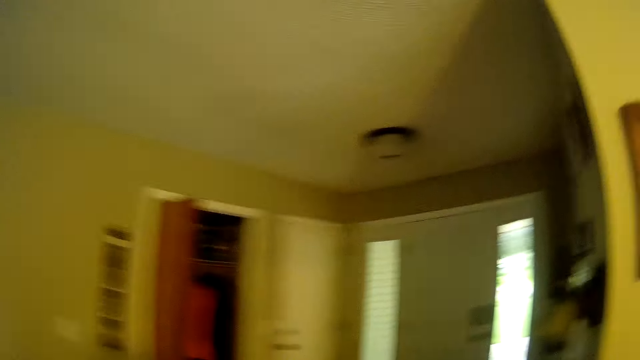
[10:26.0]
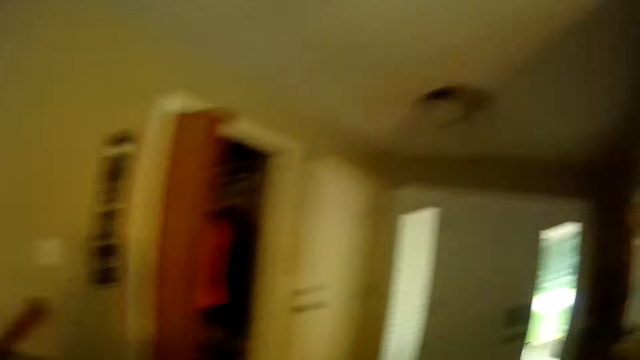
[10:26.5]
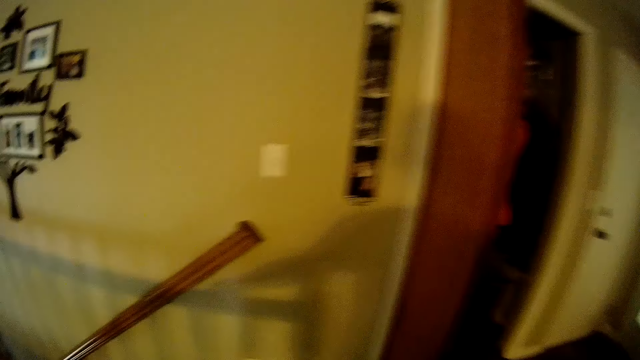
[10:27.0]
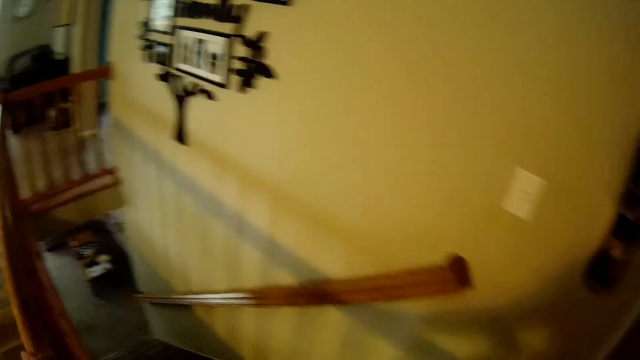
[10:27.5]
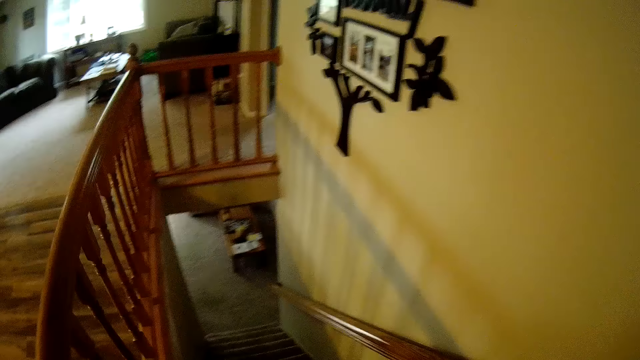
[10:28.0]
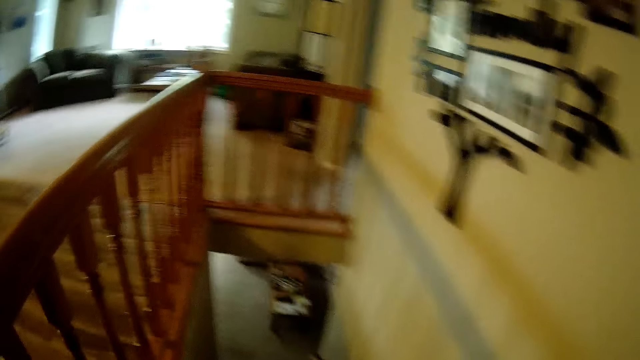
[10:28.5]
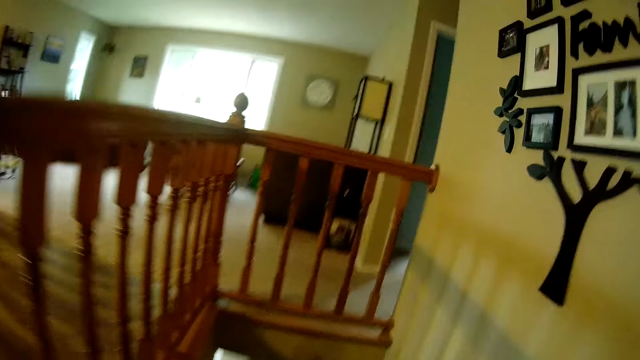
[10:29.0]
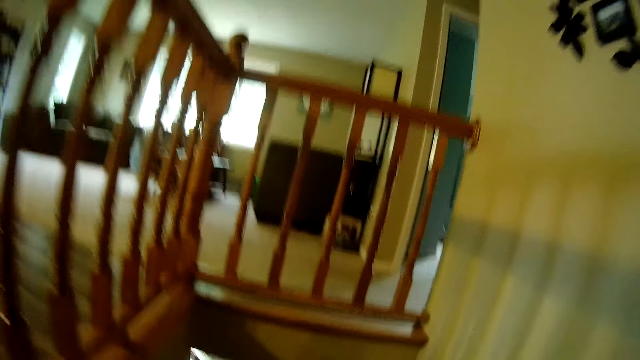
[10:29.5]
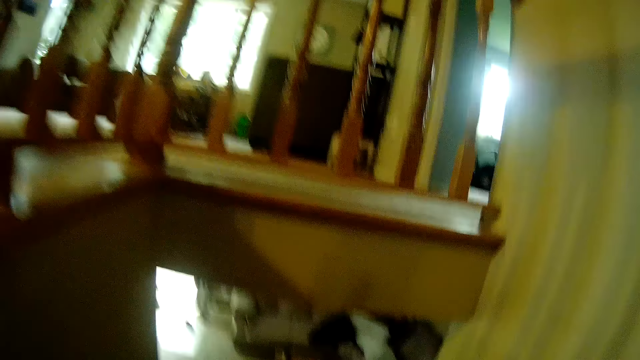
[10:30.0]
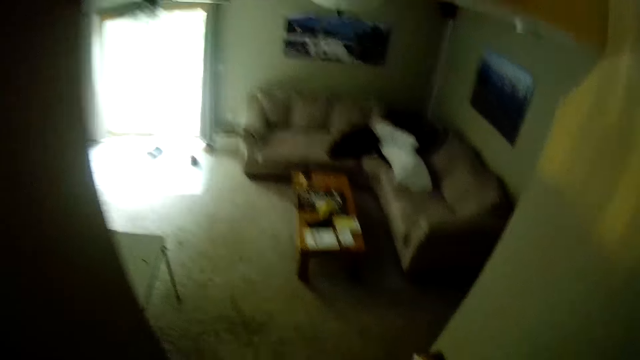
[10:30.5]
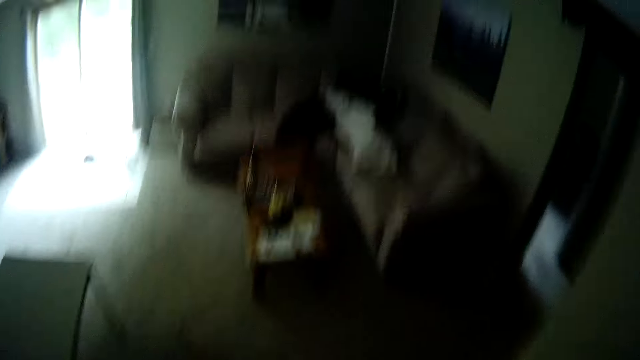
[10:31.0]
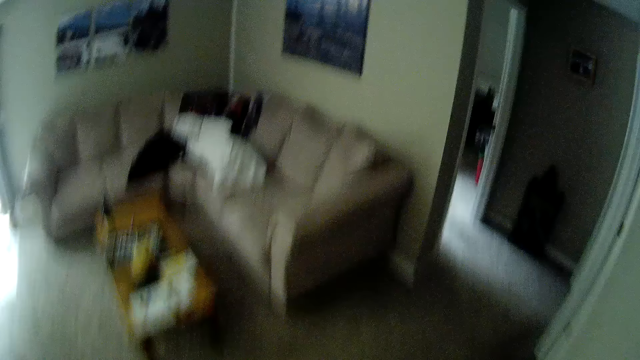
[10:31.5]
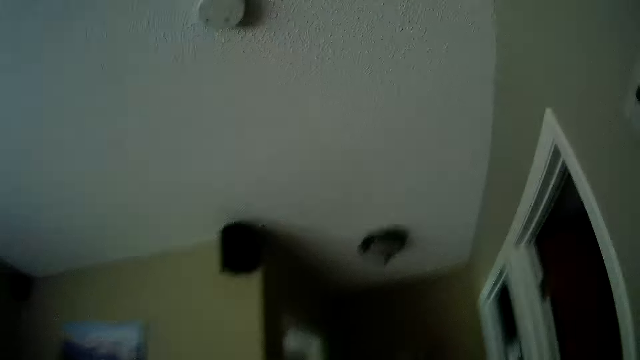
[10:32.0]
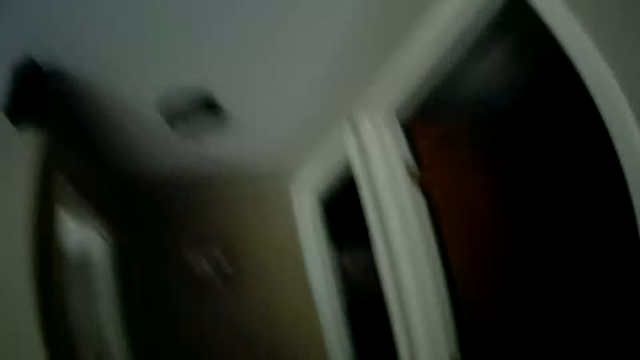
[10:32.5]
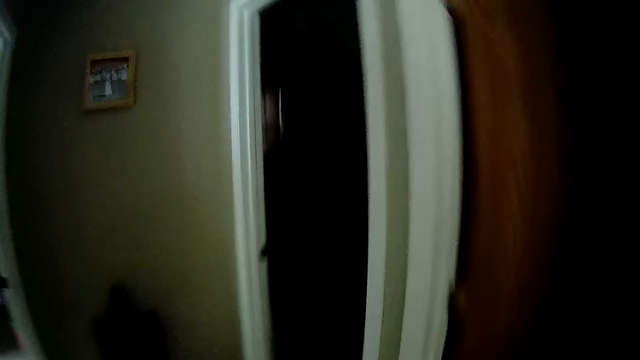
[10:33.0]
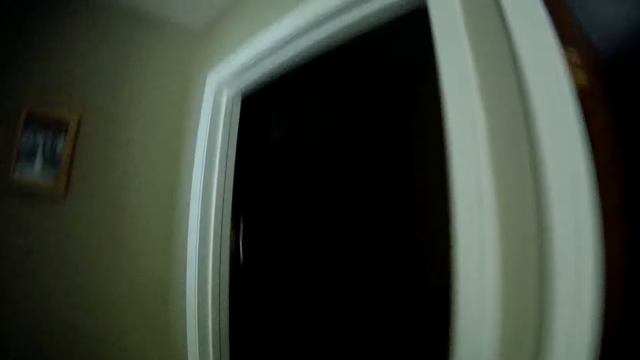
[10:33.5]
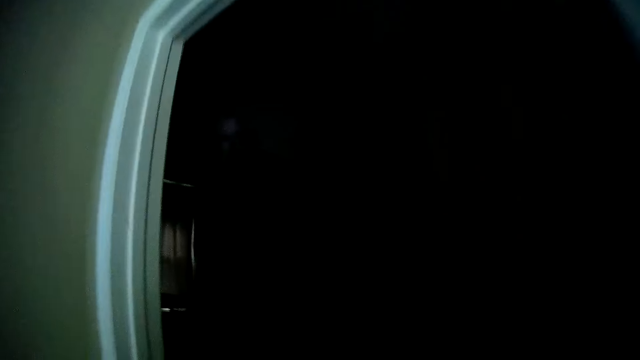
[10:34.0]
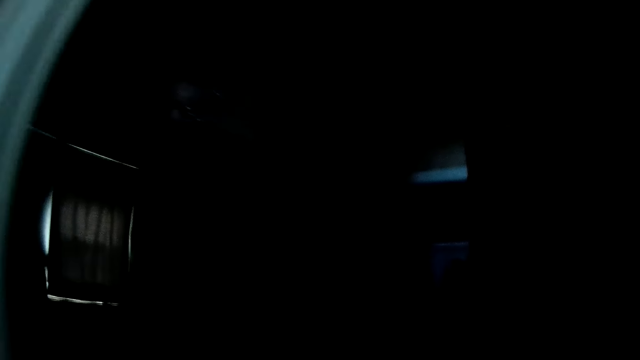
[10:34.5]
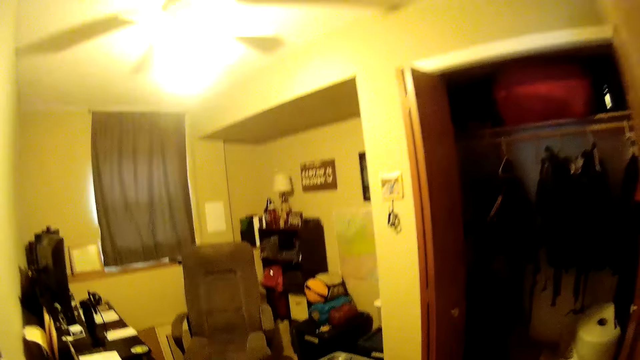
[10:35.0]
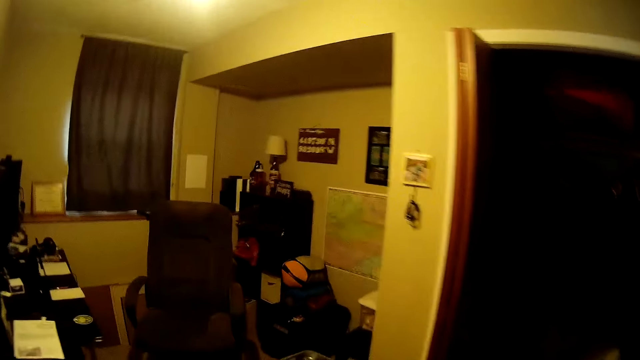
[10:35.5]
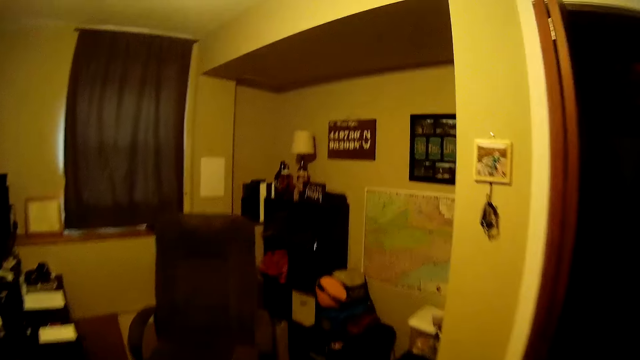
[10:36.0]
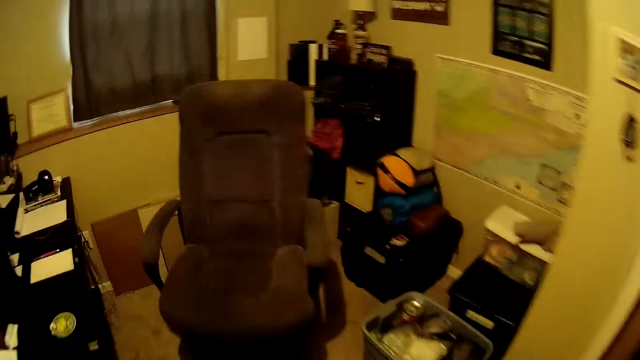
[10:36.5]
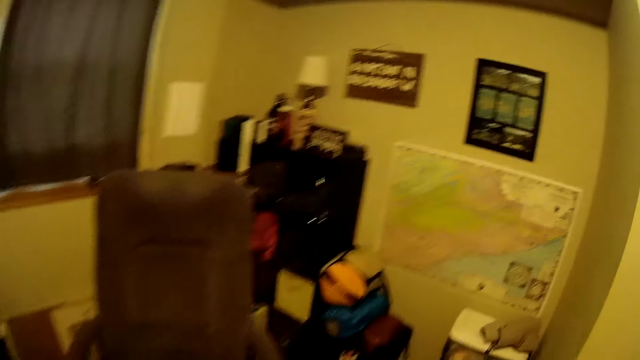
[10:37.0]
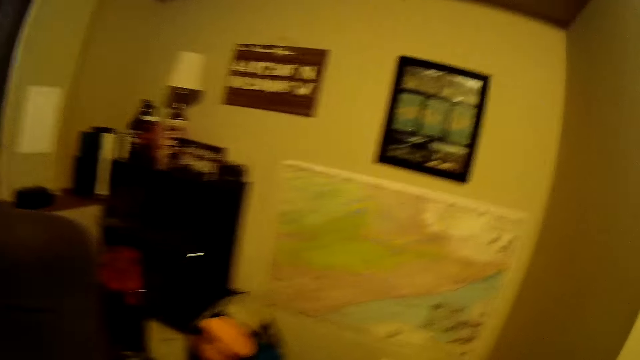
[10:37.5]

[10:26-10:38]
The camera wearer moves around the room.

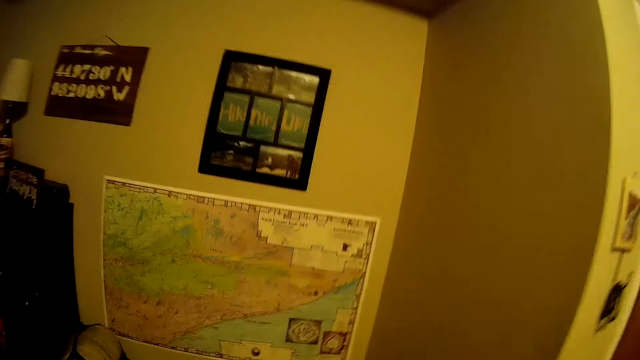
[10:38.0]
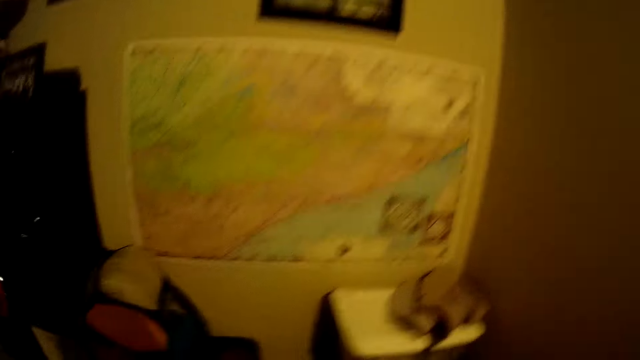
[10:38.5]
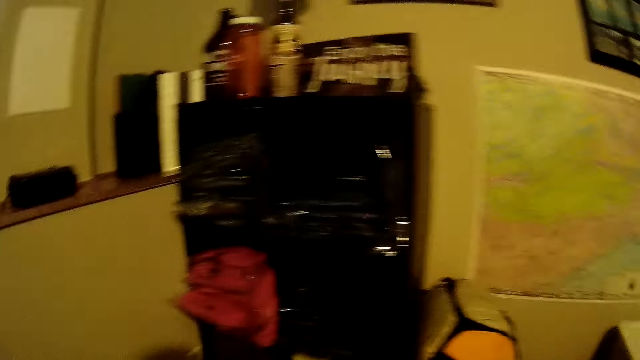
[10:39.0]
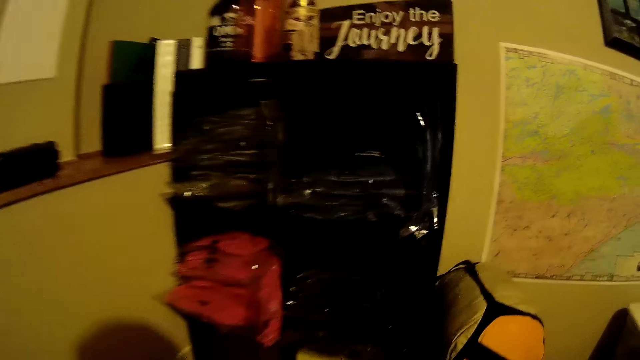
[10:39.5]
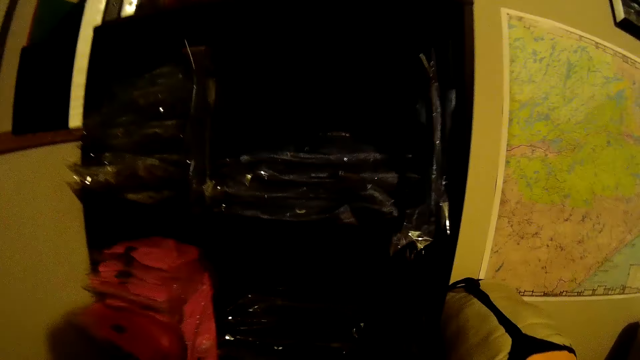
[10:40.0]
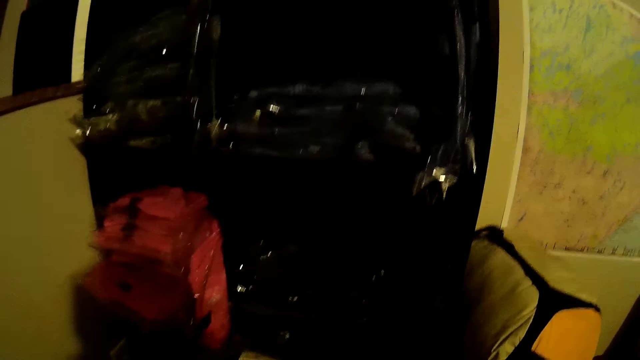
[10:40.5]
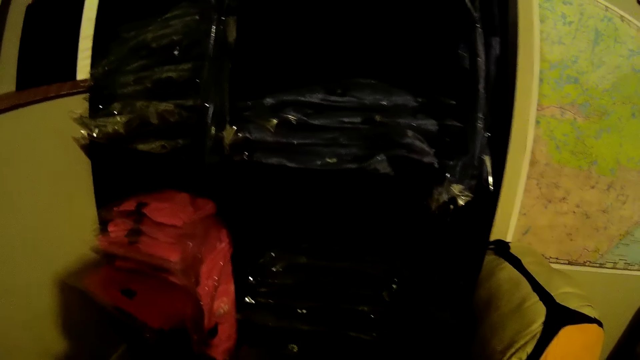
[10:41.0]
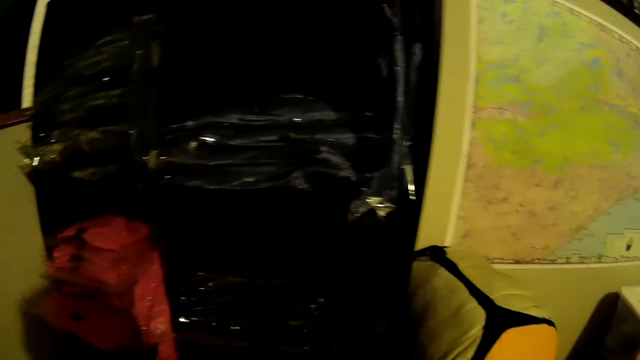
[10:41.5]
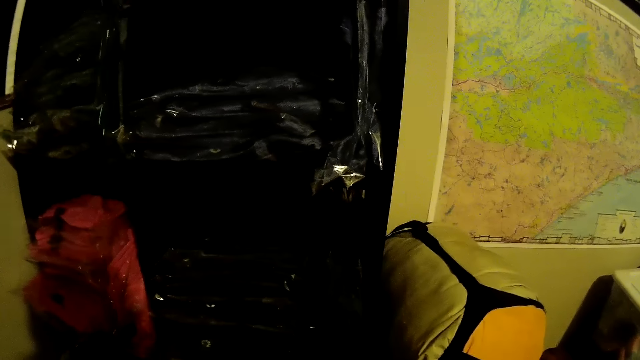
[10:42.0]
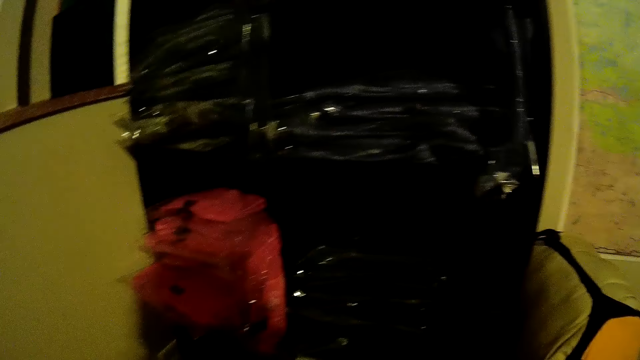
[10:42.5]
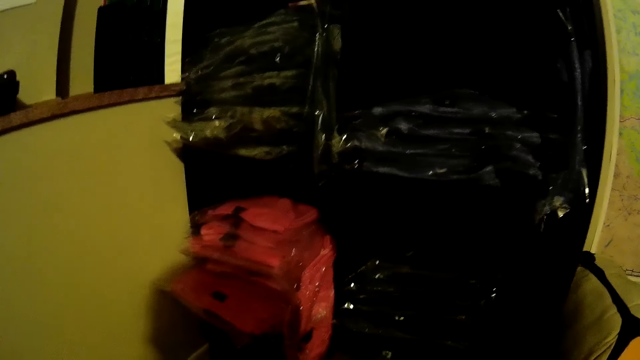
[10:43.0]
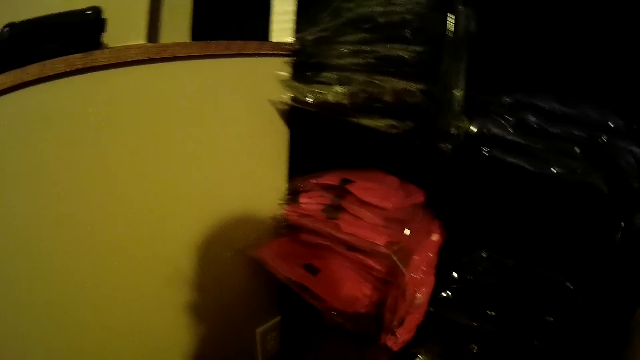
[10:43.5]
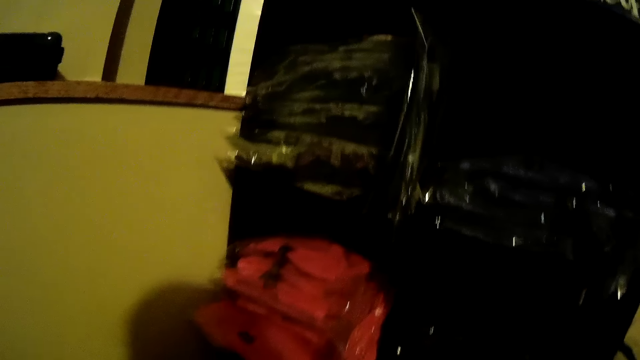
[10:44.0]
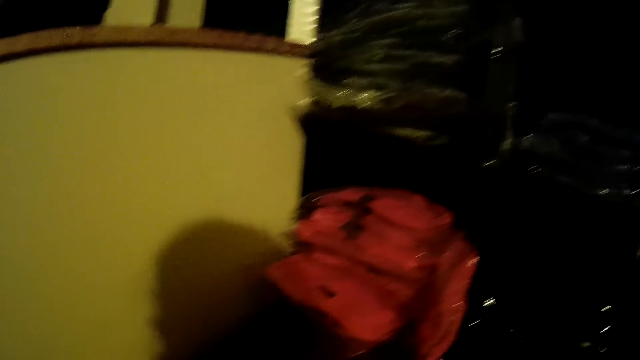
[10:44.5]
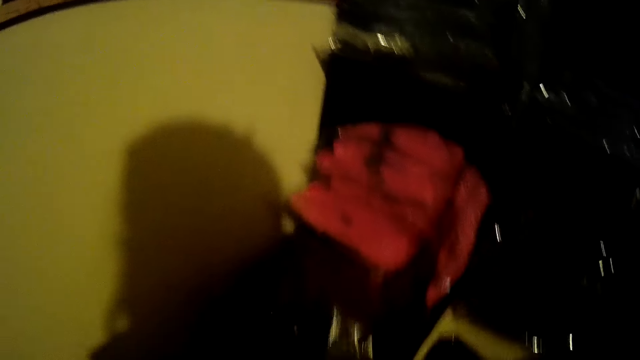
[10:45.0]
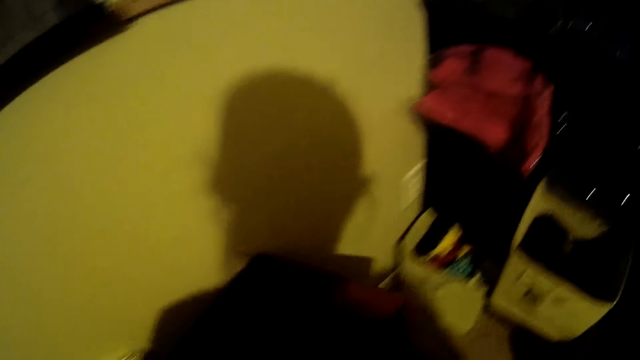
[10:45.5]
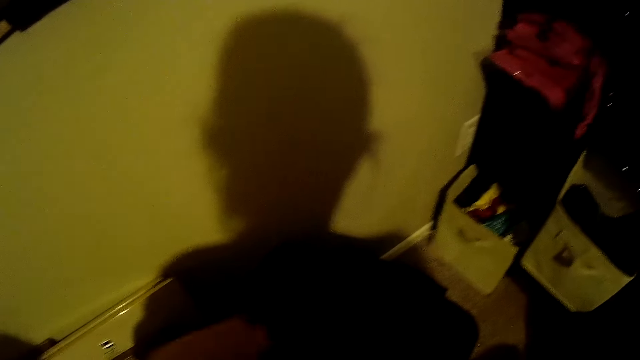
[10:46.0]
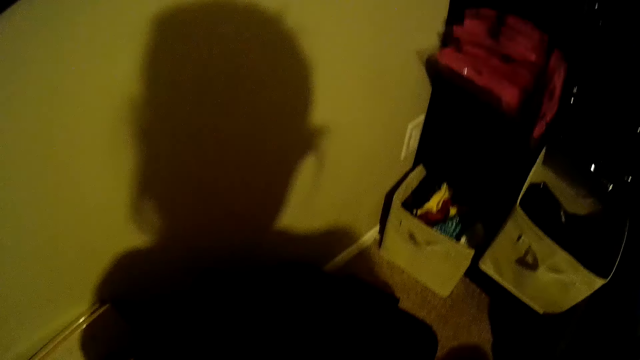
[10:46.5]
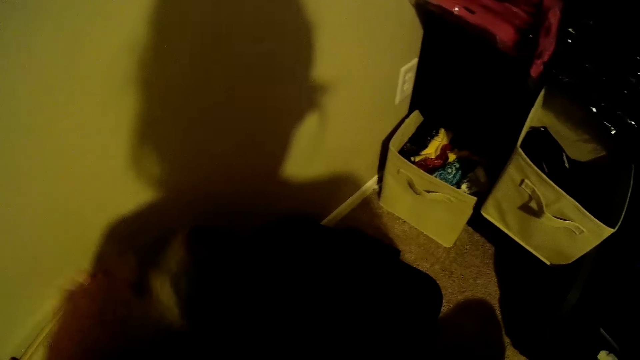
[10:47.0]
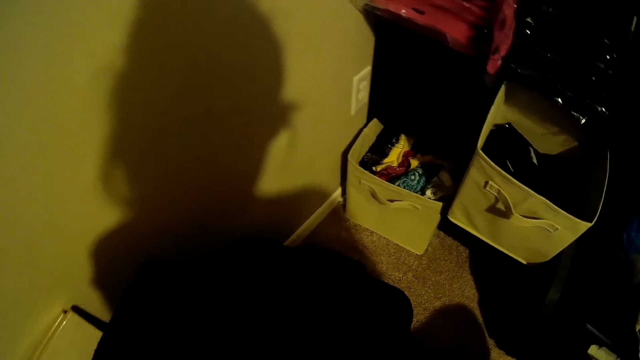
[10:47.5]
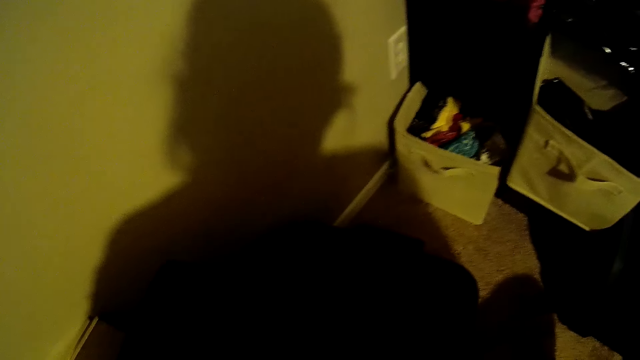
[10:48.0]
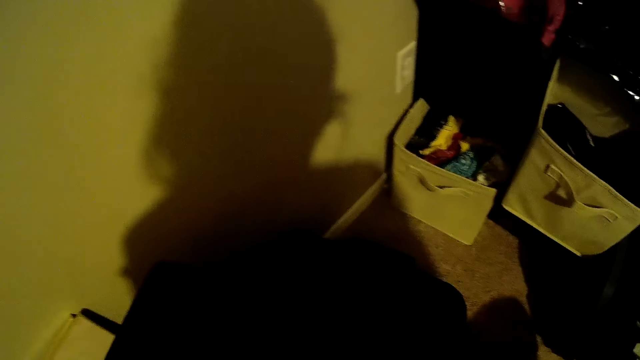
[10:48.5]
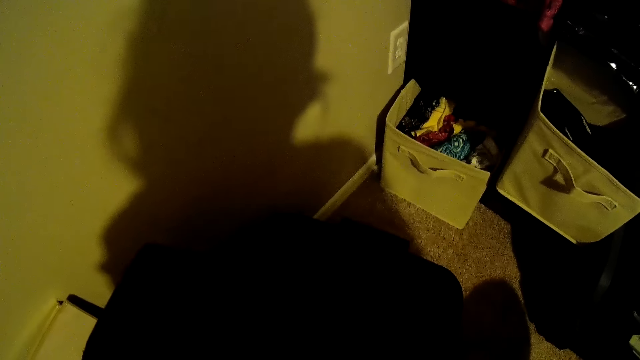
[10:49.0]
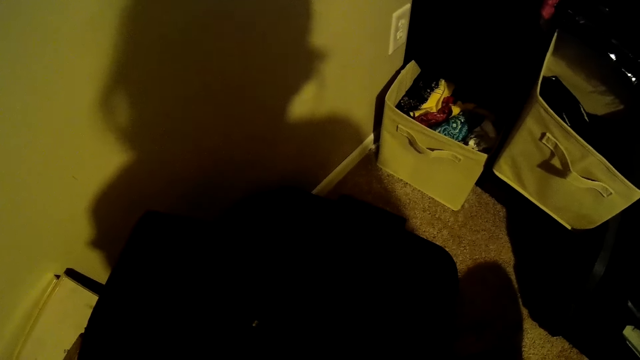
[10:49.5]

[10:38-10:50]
The camera wearer does something. She picks up a bag with her left hand on a shelf. She searches the bag with her left hand.
